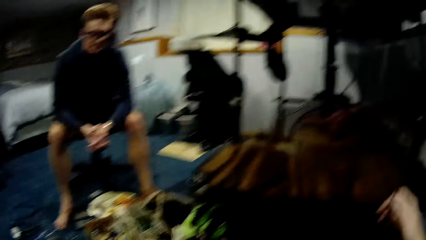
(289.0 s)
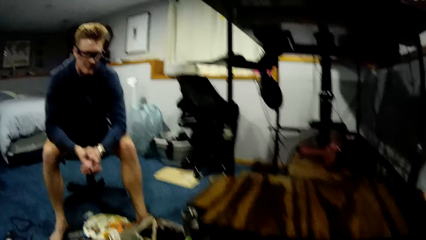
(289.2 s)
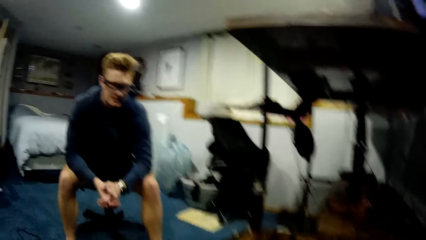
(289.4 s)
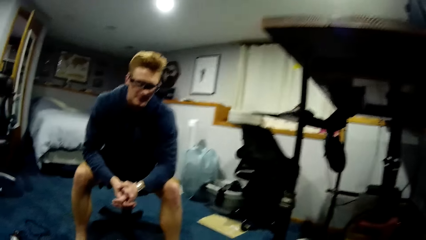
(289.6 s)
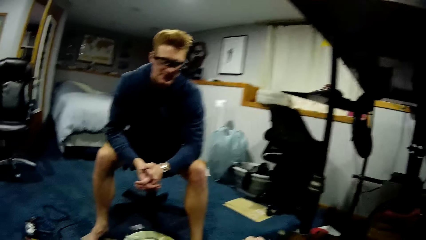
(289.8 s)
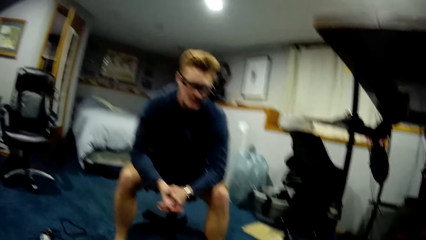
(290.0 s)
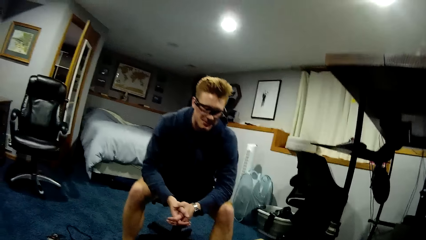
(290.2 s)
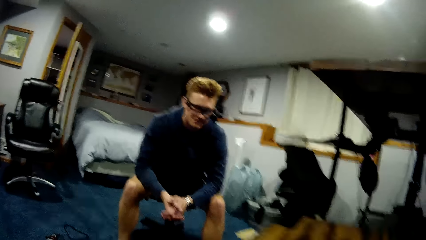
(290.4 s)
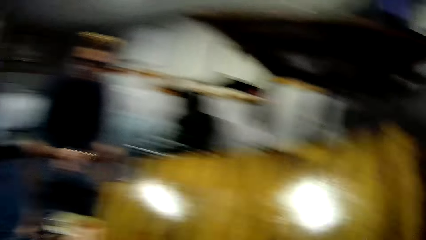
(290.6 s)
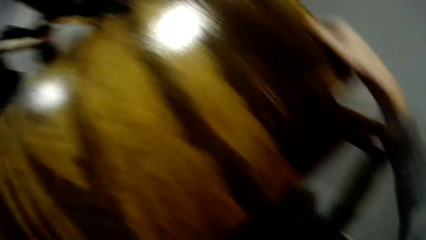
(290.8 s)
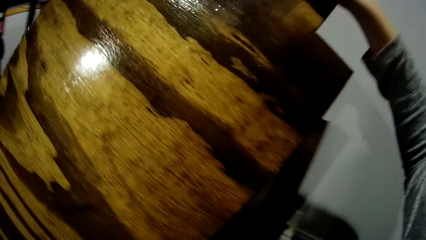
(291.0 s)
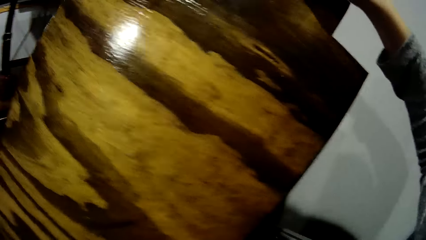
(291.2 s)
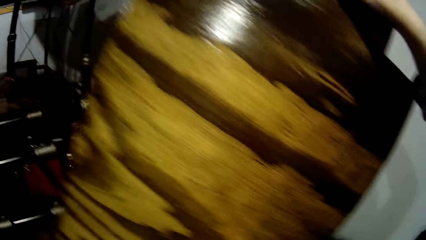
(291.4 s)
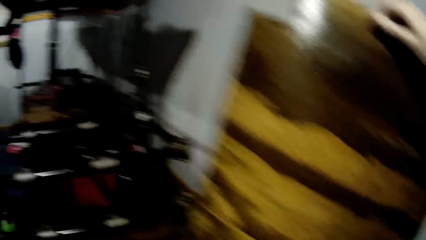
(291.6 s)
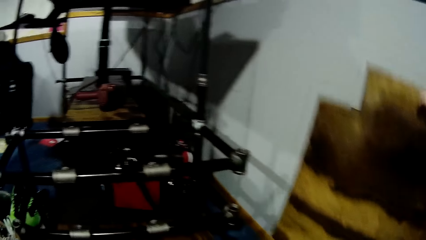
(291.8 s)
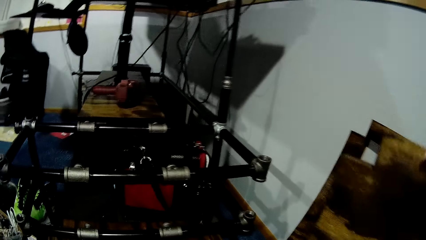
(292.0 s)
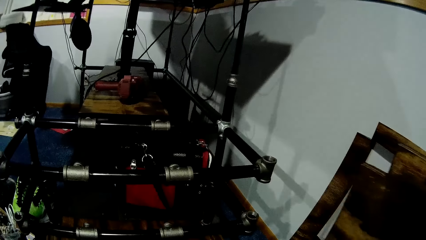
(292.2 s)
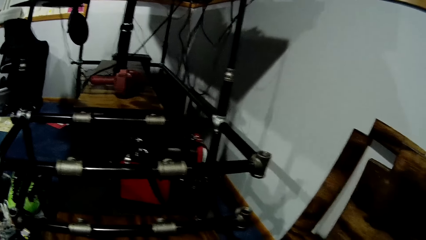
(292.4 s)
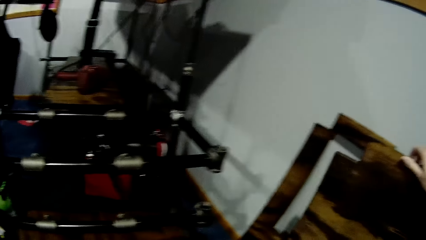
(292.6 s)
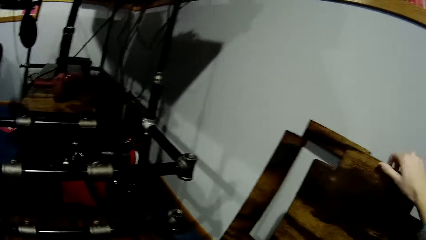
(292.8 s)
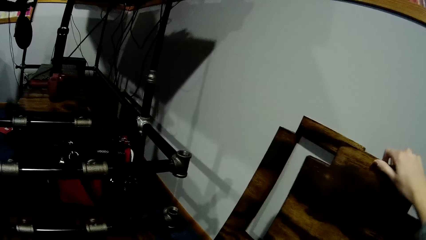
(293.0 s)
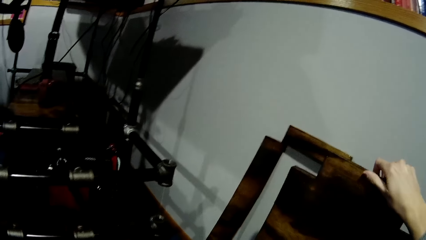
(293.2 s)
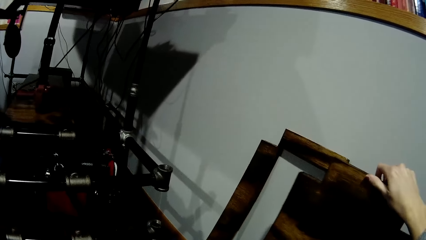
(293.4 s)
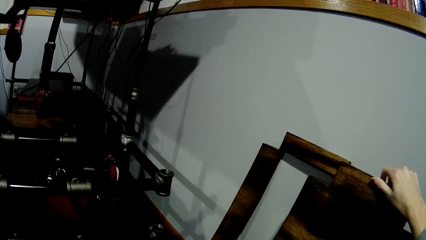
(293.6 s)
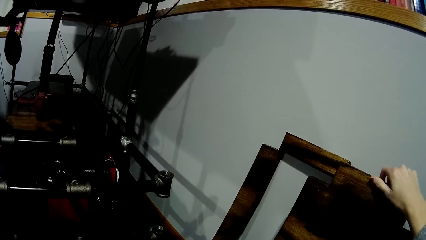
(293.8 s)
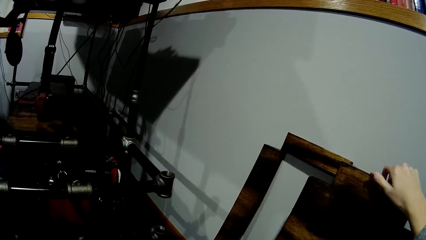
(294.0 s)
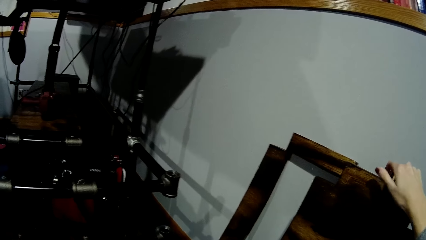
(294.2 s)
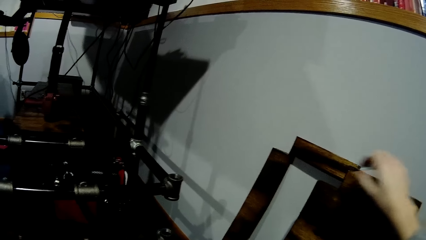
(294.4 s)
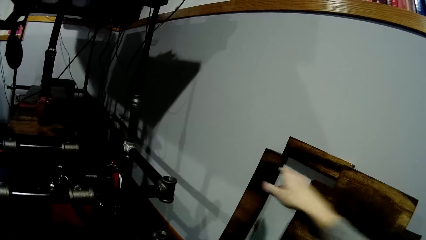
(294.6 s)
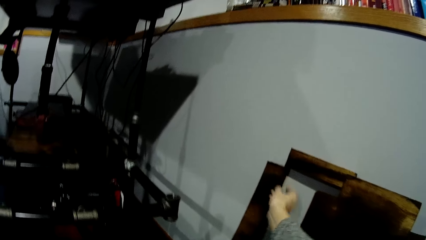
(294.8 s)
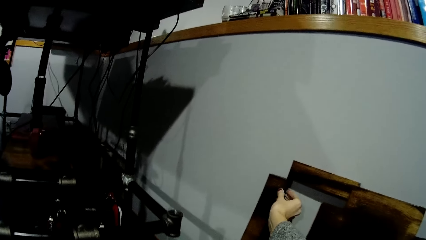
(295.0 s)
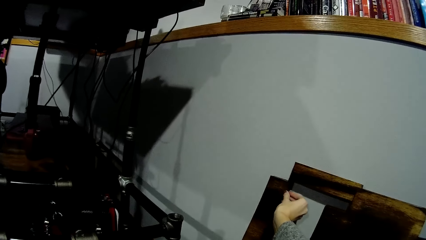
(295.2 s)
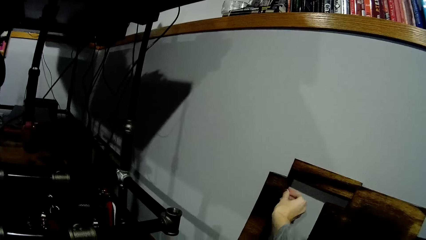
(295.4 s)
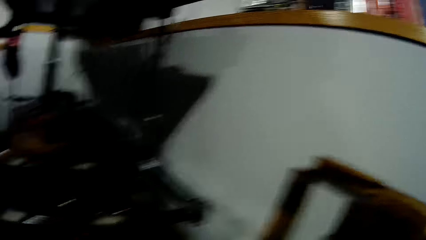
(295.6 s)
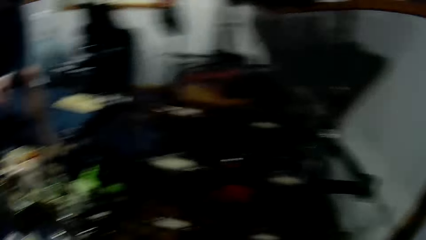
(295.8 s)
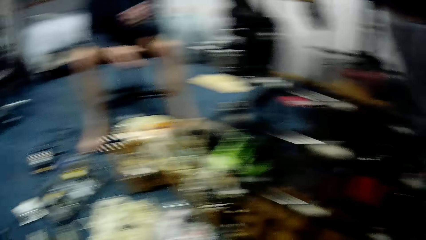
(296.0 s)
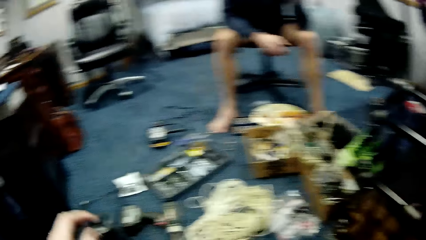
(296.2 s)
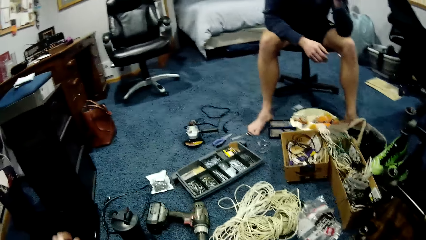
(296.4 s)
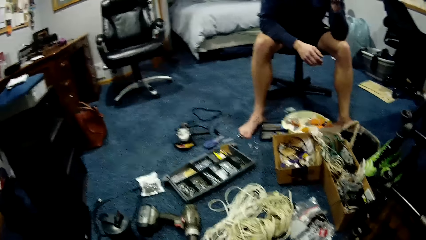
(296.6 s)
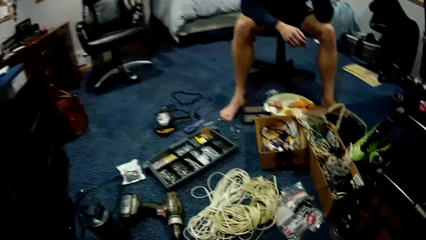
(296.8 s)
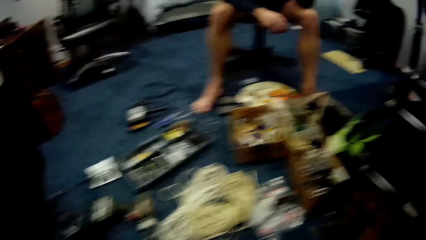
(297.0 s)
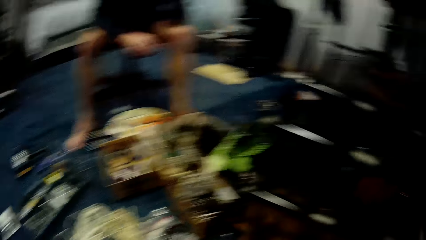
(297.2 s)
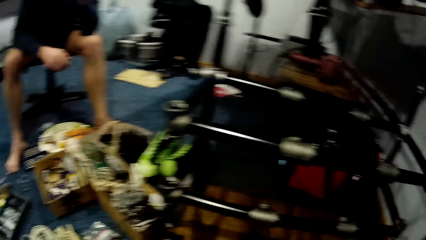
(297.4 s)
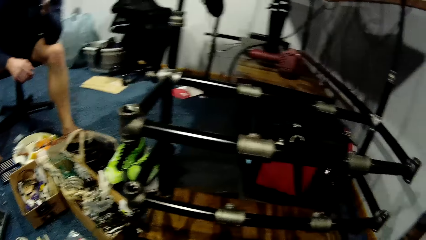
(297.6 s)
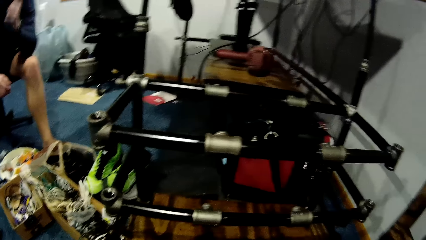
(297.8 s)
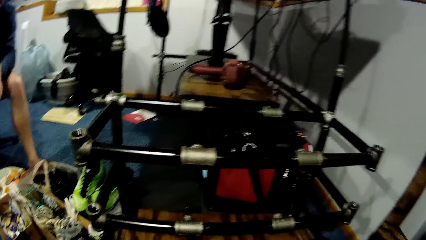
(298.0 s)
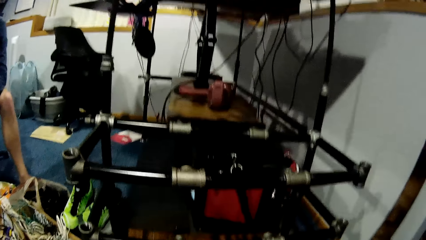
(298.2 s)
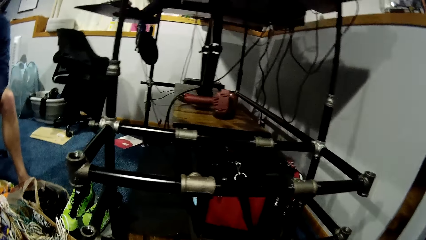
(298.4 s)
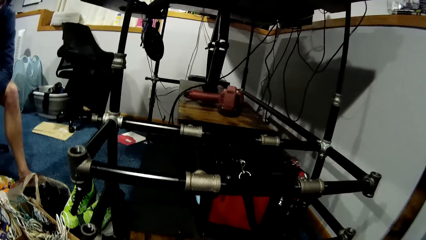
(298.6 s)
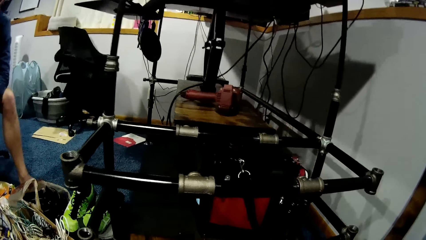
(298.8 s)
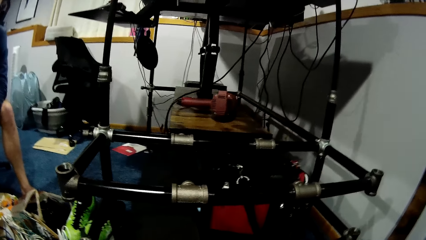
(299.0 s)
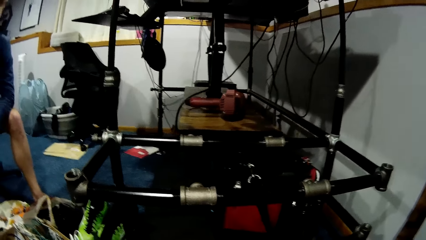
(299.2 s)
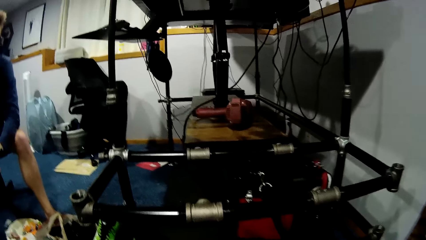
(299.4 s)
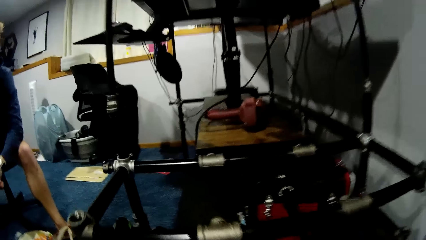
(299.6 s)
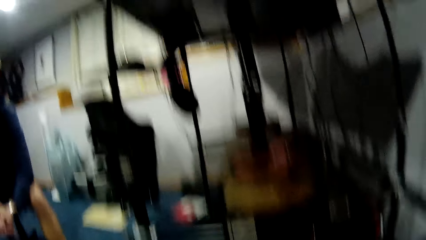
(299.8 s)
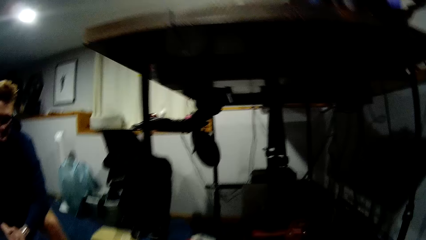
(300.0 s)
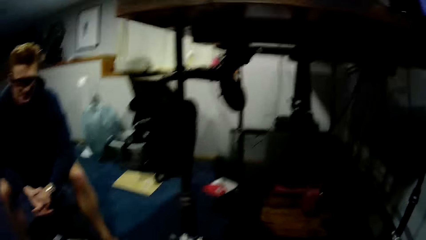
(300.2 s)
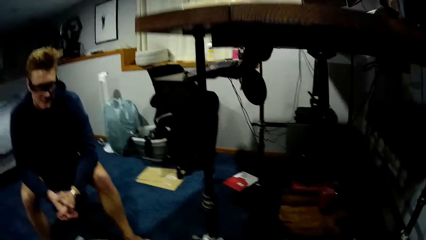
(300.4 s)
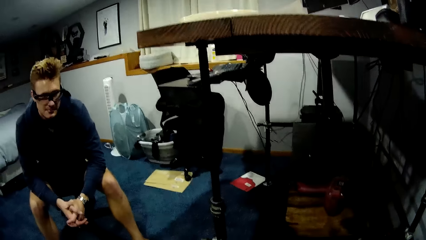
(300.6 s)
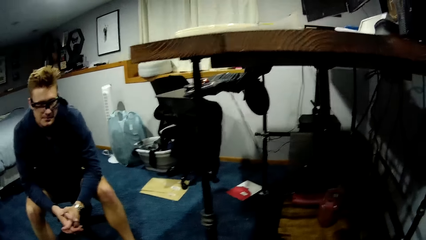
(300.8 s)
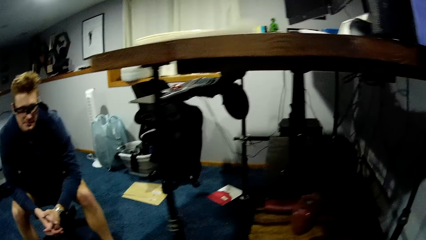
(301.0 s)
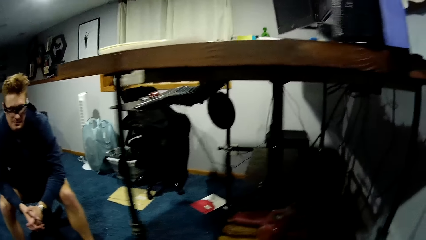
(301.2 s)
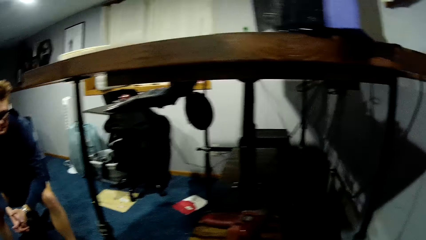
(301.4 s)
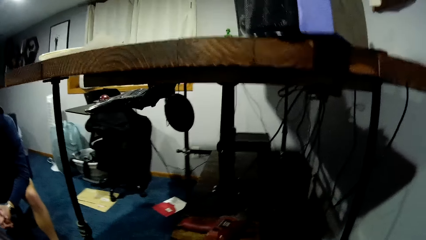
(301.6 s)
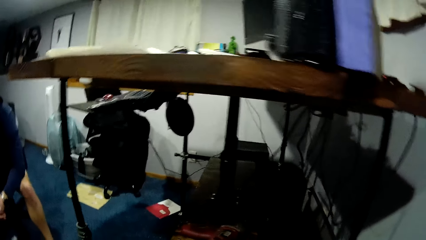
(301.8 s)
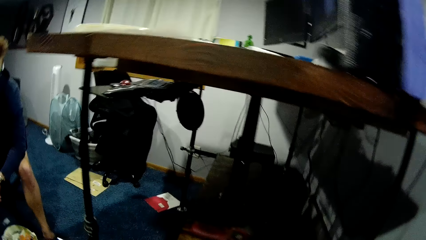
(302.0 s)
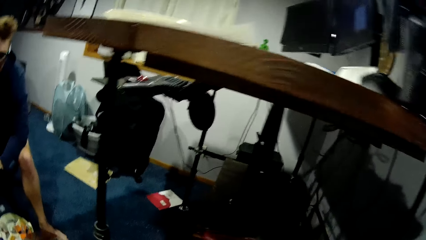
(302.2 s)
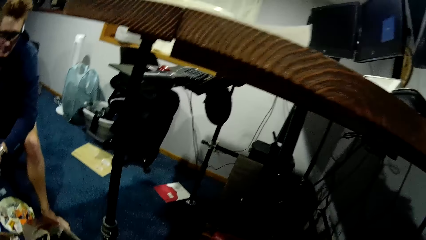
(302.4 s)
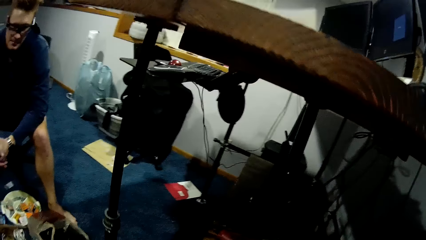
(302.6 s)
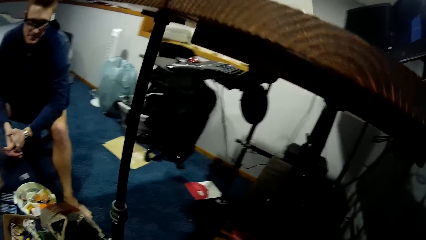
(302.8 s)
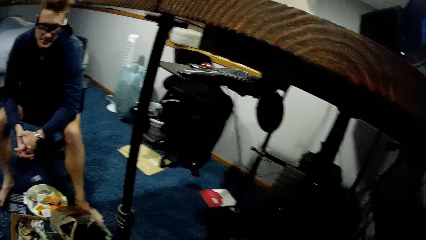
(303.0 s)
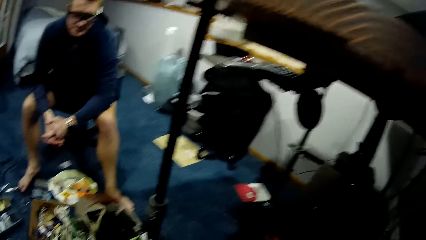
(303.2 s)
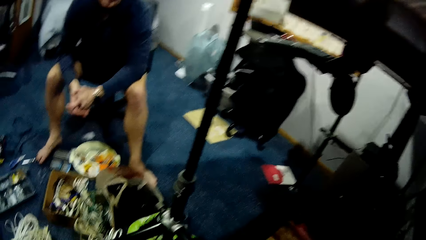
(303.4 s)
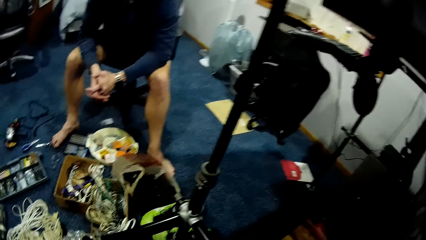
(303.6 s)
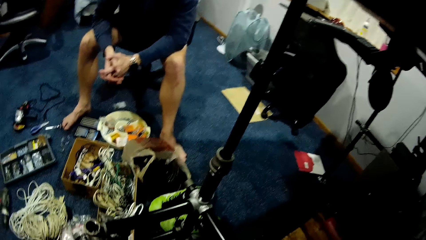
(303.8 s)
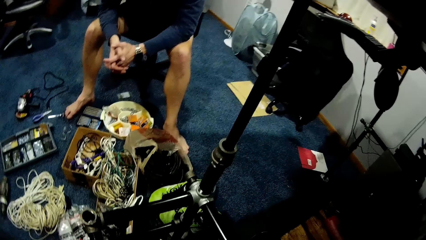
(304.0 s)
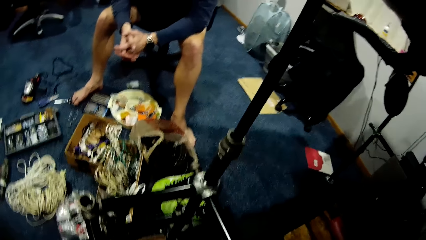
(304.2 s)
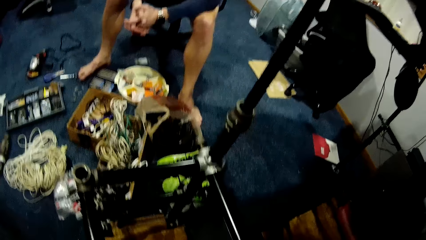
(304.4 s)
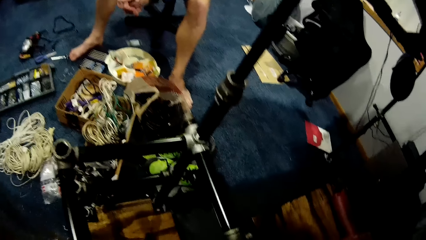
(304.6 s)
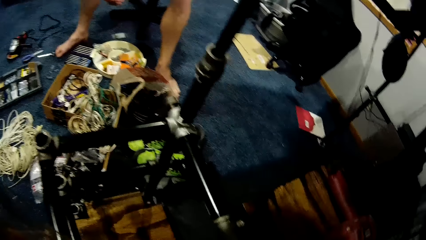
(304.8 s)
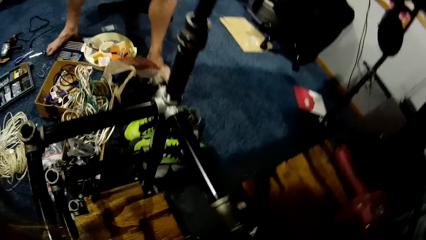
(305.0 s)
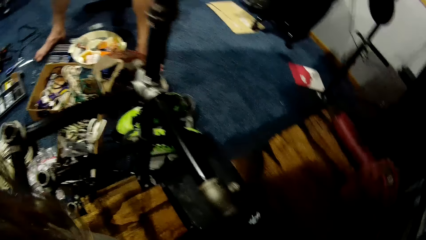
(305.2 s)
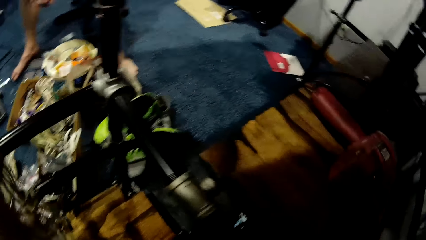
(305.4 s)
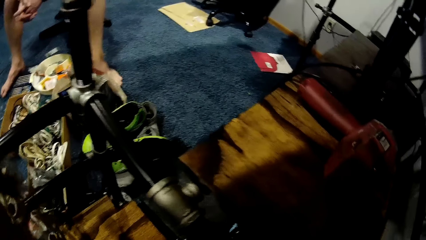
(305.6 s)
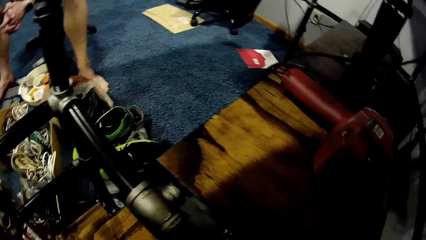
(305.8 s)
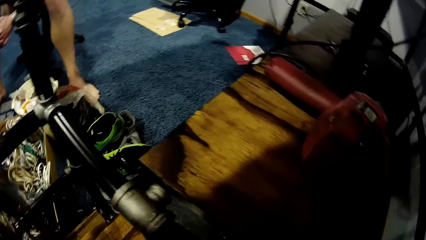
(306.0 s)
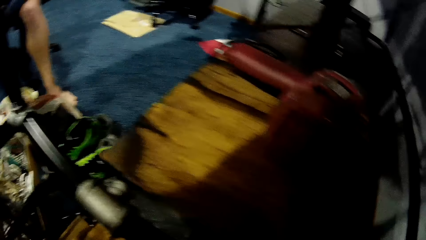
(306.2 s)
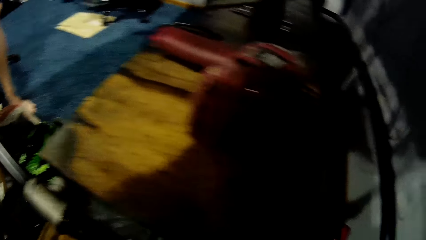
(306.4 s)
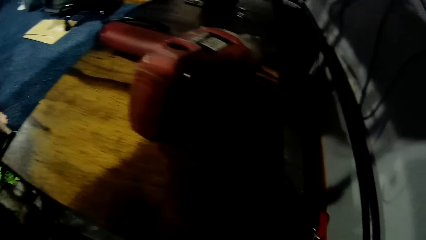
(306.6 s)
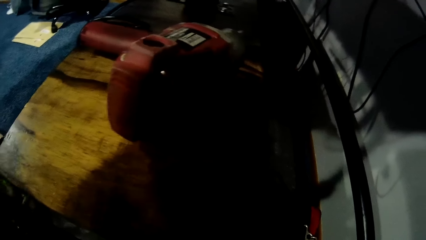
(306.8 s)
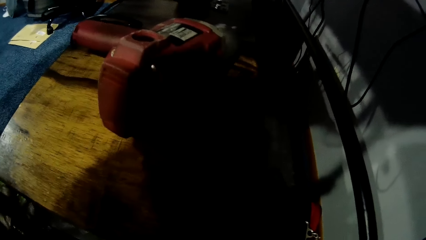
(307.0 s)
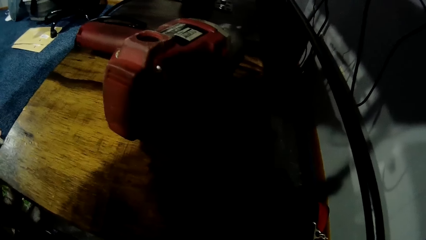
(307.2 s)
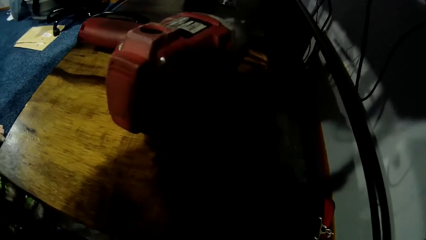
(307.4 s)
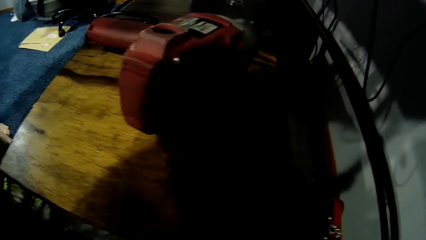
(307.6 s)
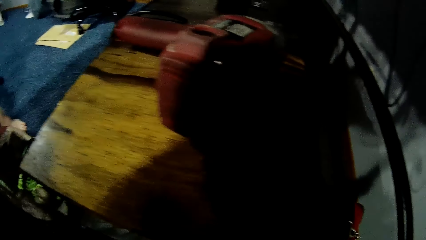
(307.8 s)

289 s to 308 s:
The camera wearer removes the wooden plank from the metal frame with both hands. She rests the wooden plank against the wall with both hands. She touches the edge of another wooden plank with her right hand. She moves closer to the metal frame.
